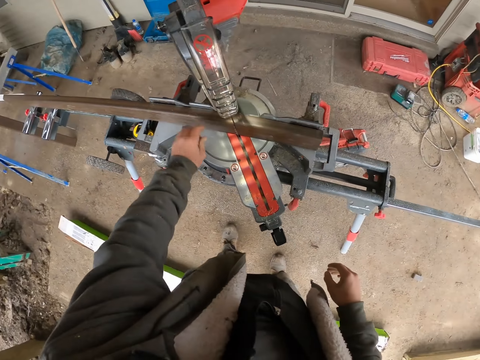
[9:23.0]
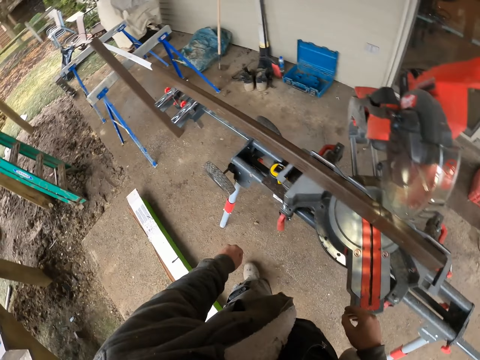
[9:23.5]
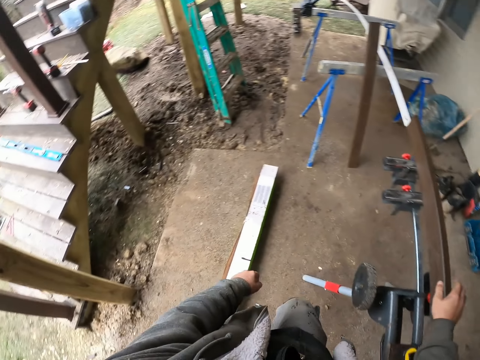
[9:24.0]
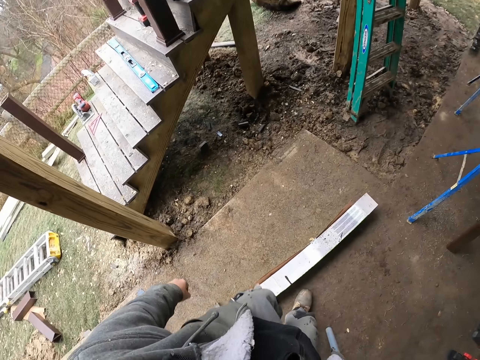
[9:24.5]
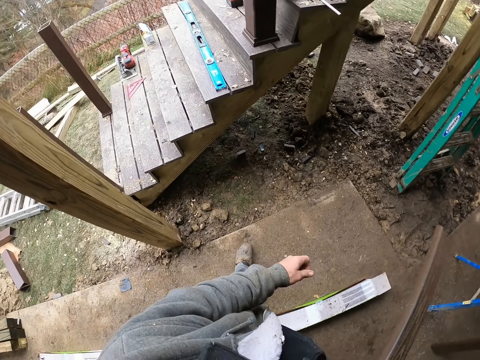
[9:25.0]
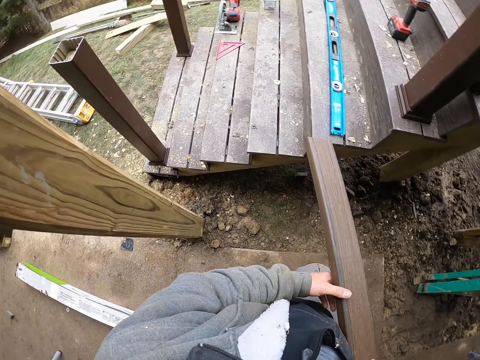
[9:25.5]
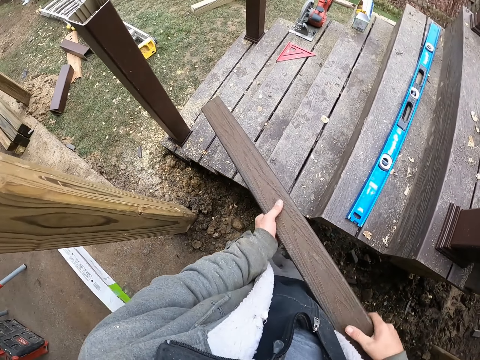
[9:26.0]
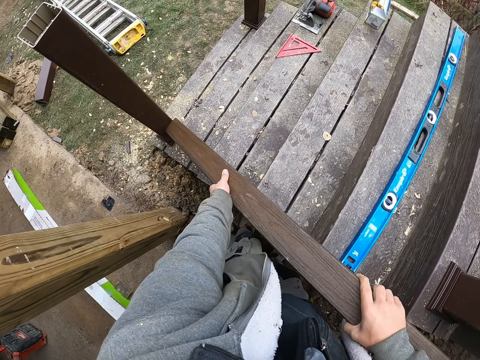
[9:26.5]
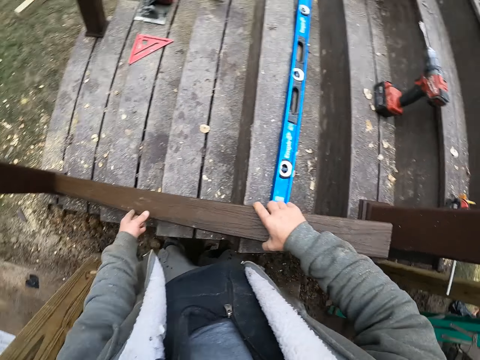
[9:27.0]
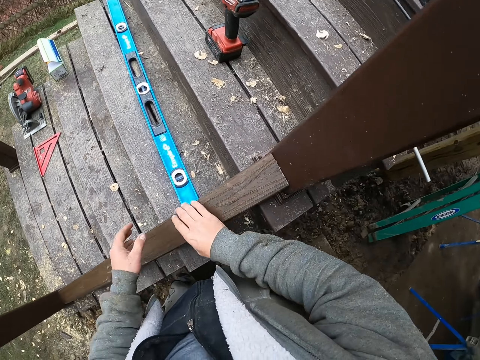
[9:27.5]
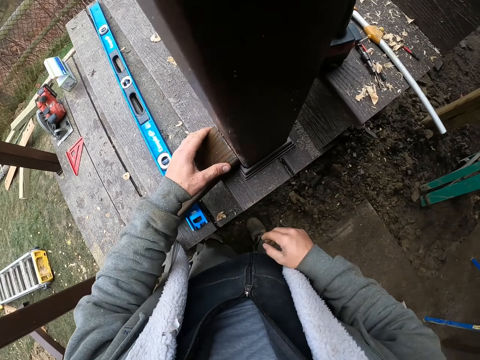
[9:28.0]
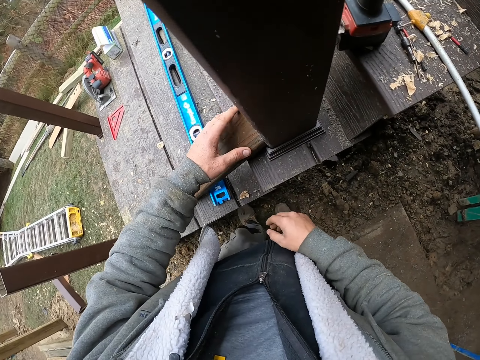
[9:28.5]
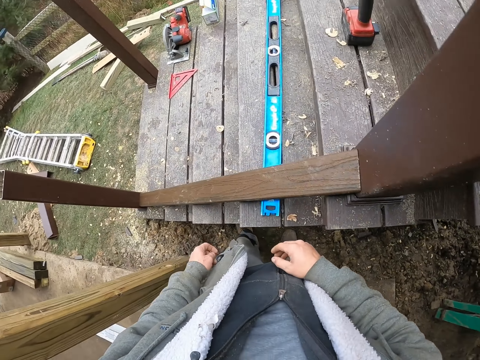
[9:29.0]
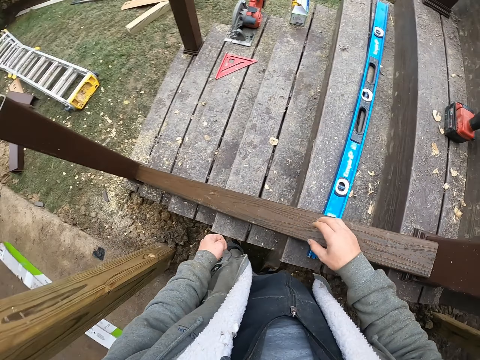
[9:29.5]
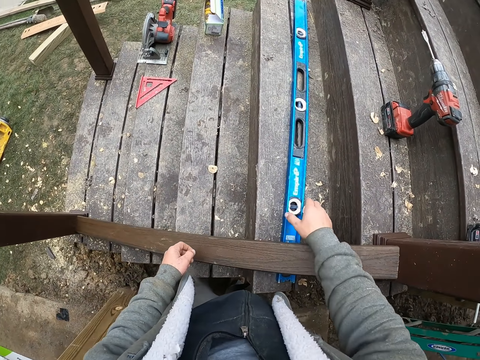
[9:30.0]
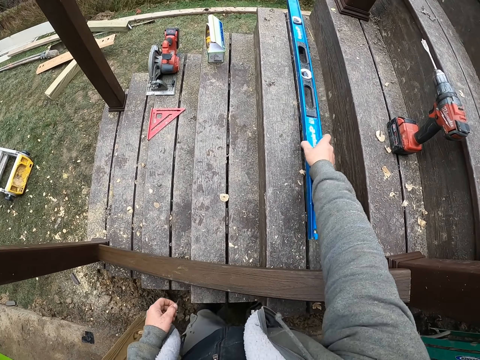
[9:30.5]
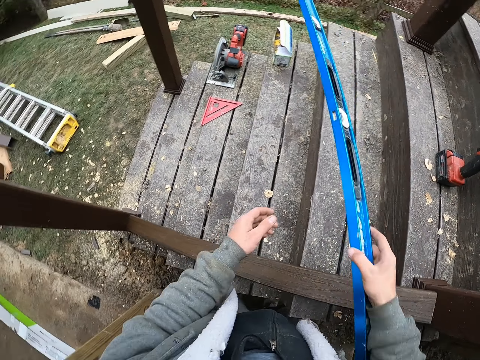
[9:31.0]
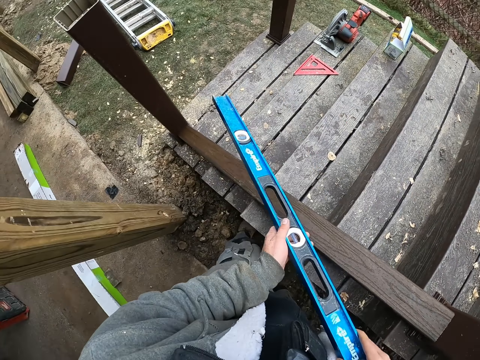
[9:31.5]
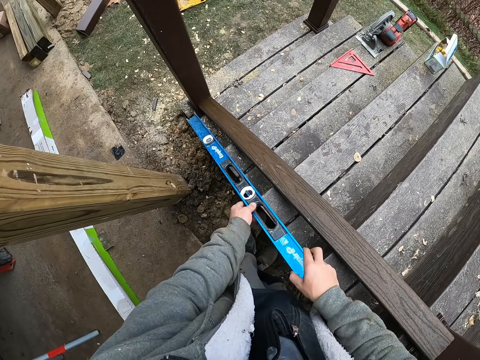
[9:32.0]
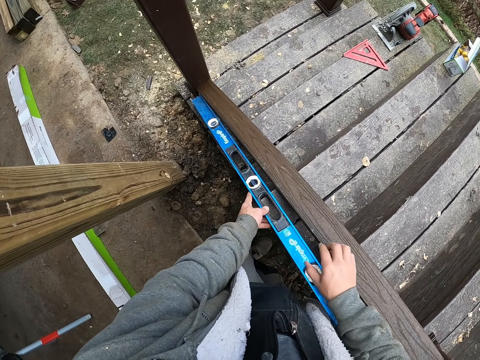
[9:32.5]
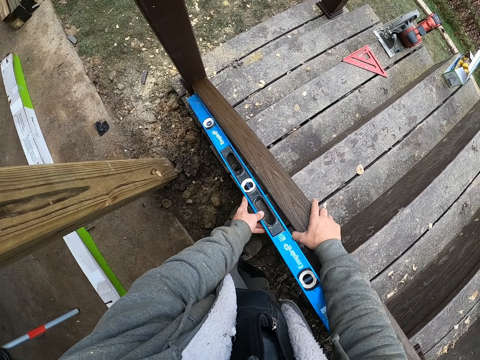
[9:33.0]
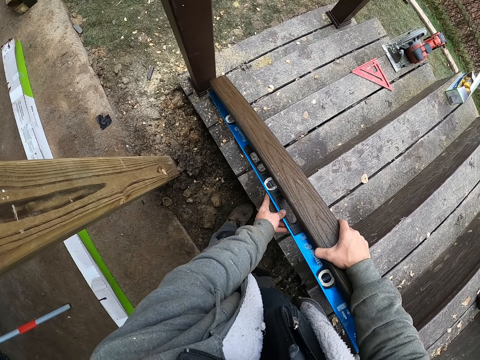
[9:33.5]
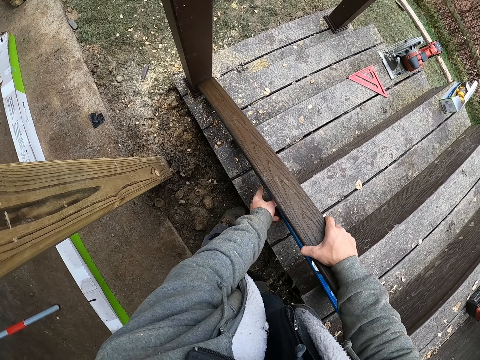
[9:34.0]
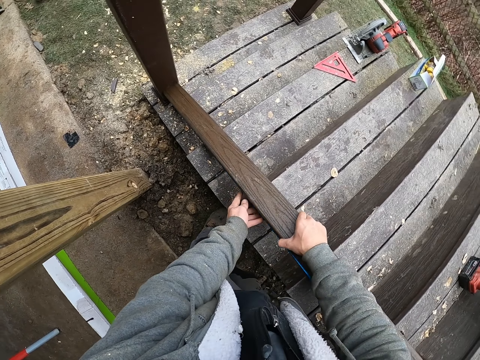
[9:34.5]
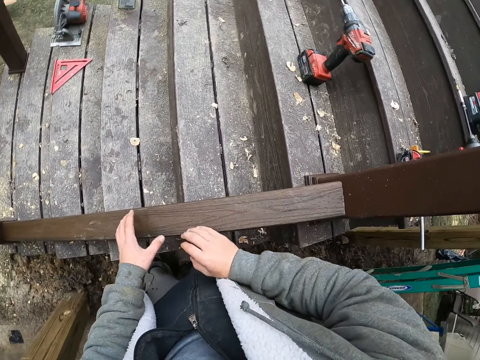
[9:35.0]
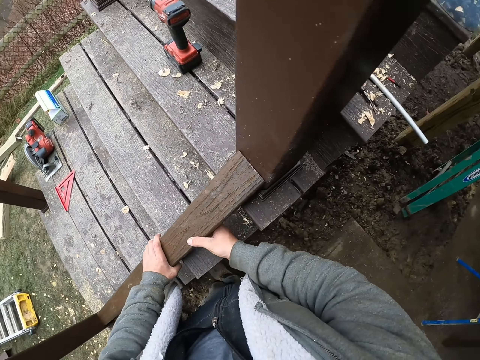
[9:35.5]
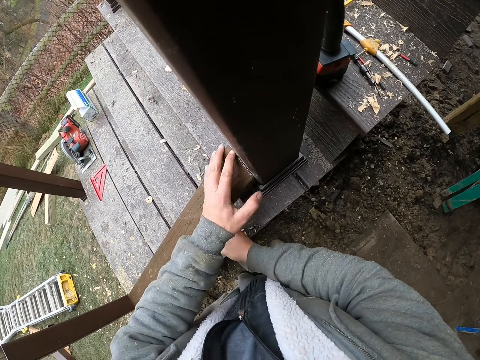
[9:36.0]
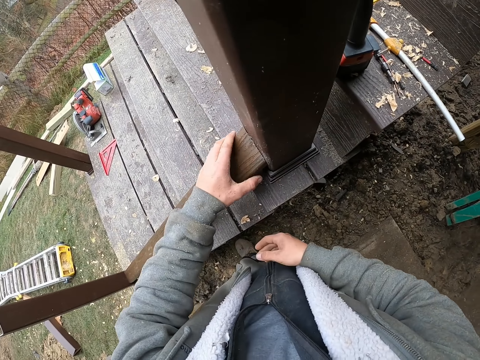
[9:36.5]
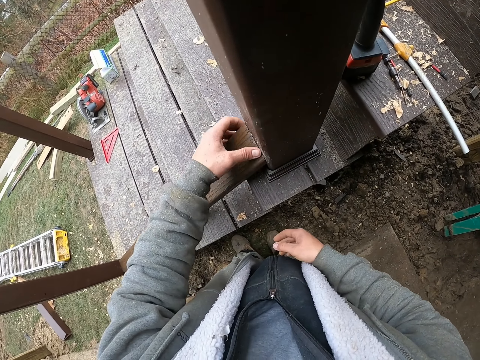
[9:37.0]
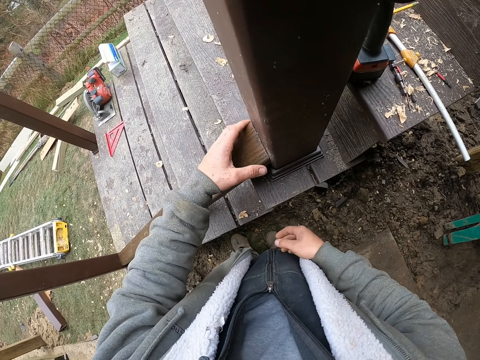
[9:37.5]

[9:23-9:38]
The camera wearer walks on a verandah. They carry wood and put the wood on the stairs. They pick up a level ruler. They touch a measurement. They measure the wood, lift the wood, and put the level ruler under the wood. They wipe the wood with a finger.

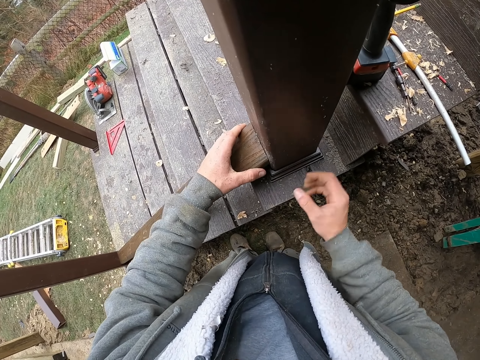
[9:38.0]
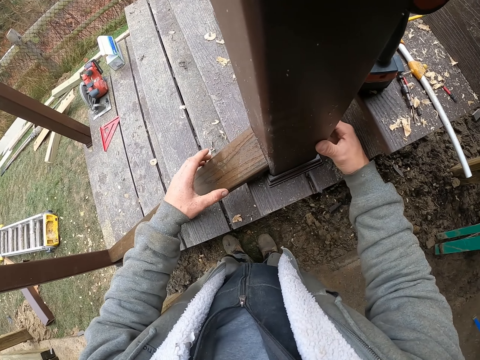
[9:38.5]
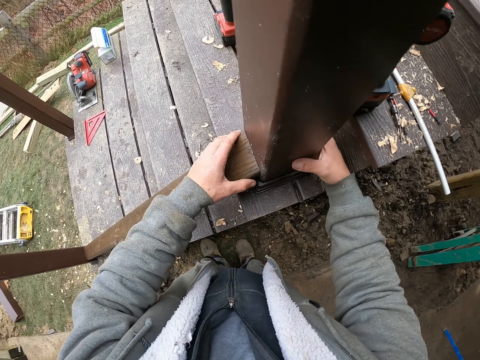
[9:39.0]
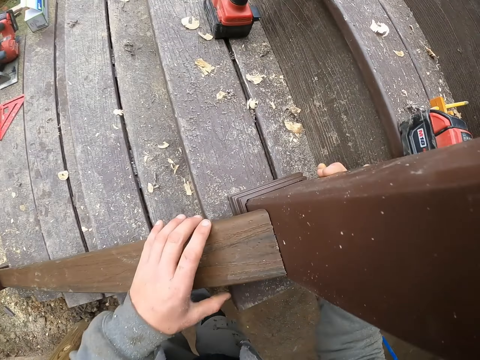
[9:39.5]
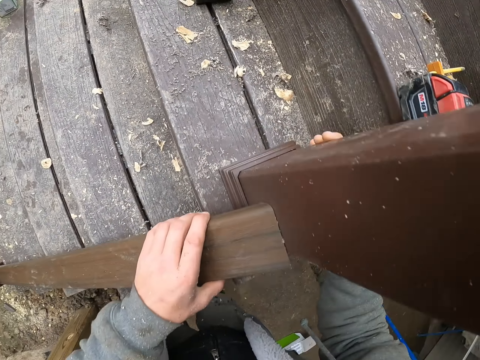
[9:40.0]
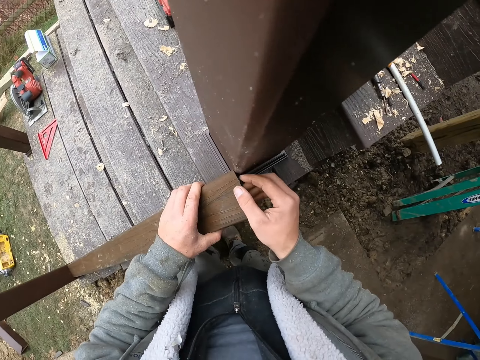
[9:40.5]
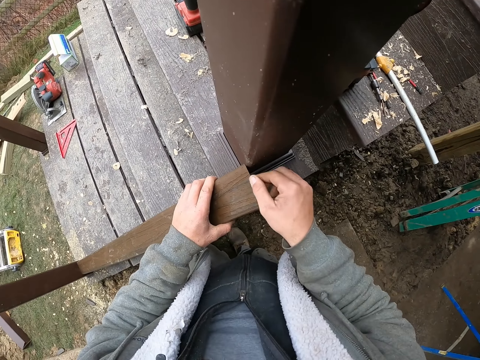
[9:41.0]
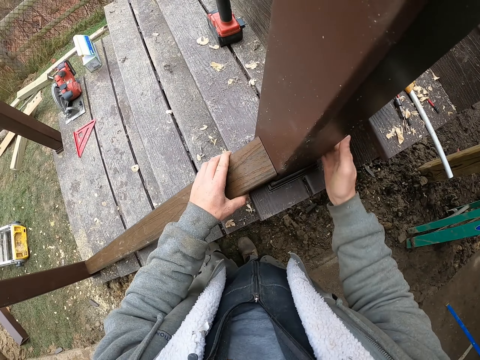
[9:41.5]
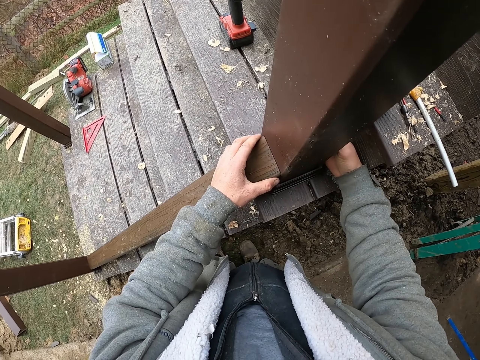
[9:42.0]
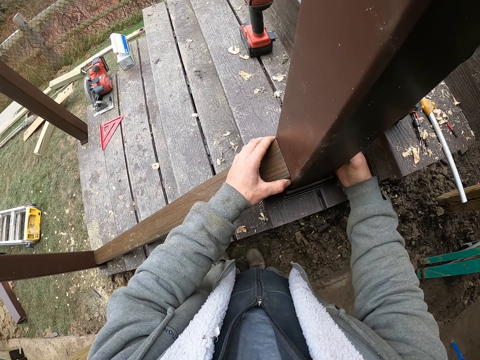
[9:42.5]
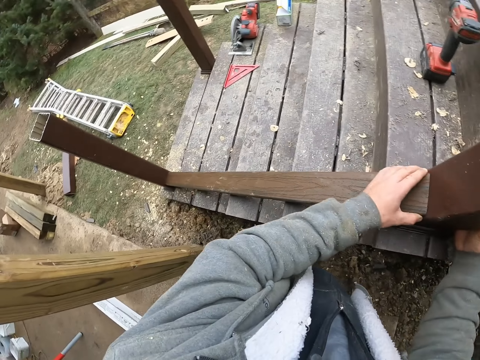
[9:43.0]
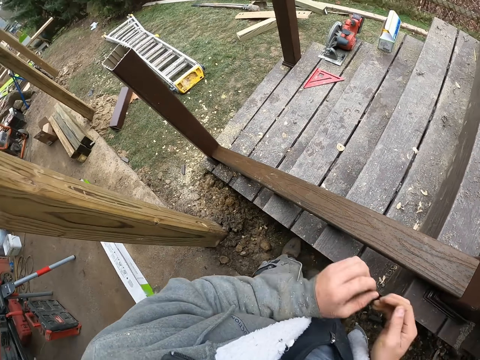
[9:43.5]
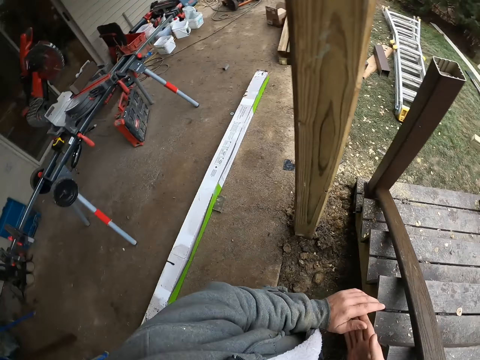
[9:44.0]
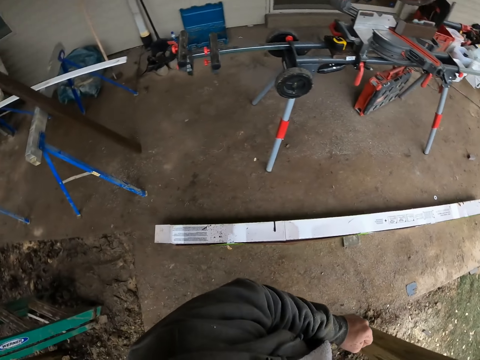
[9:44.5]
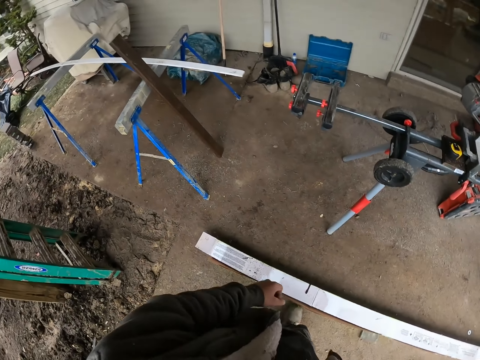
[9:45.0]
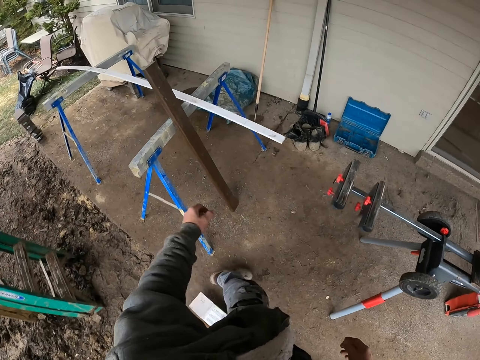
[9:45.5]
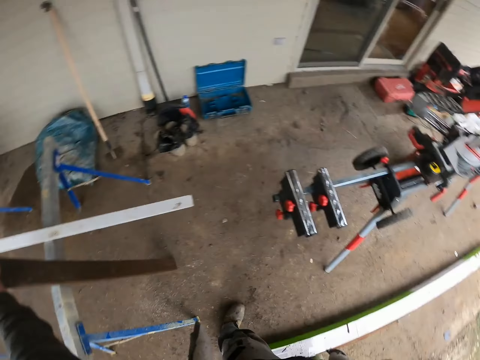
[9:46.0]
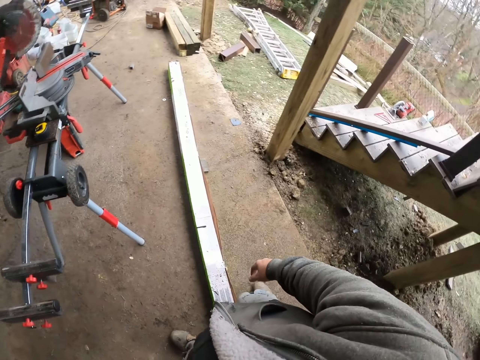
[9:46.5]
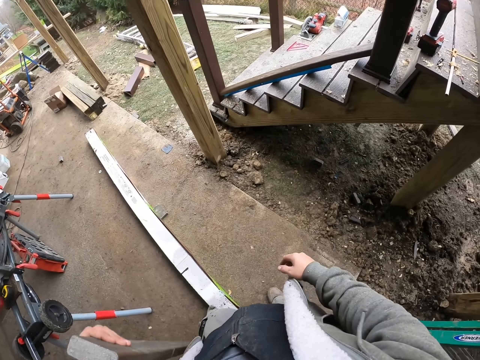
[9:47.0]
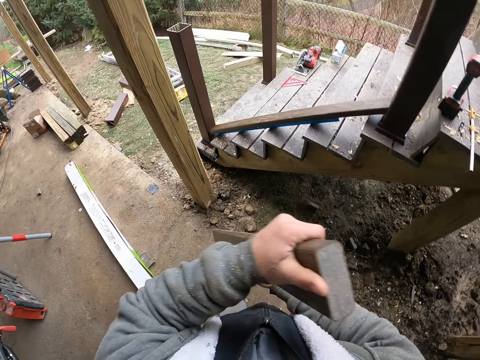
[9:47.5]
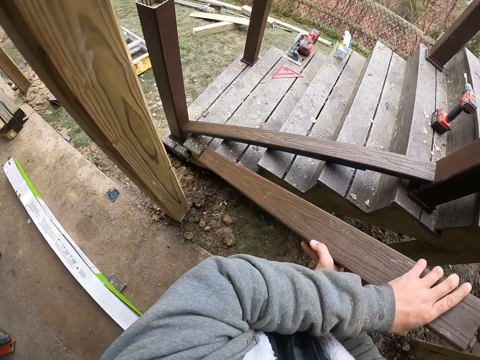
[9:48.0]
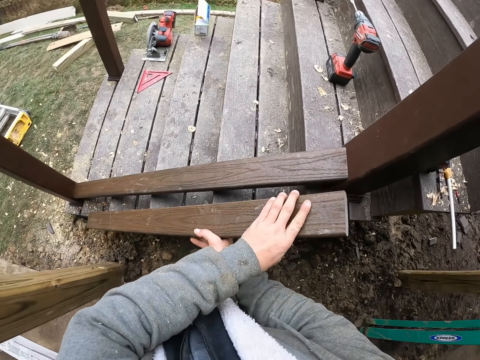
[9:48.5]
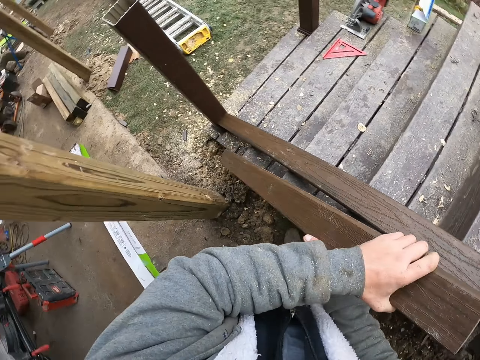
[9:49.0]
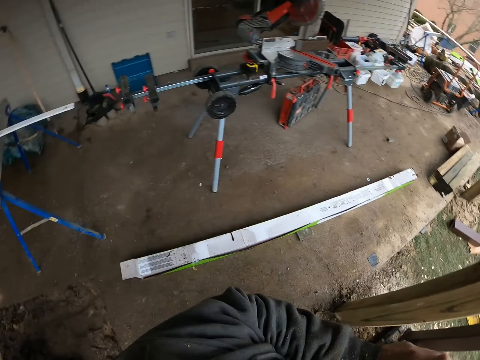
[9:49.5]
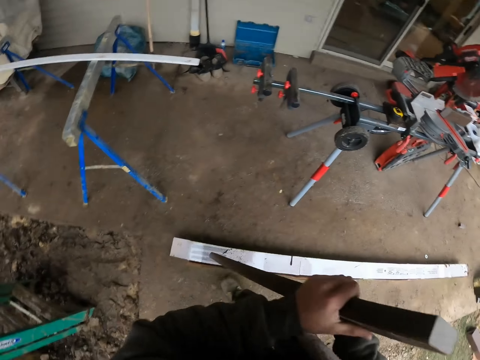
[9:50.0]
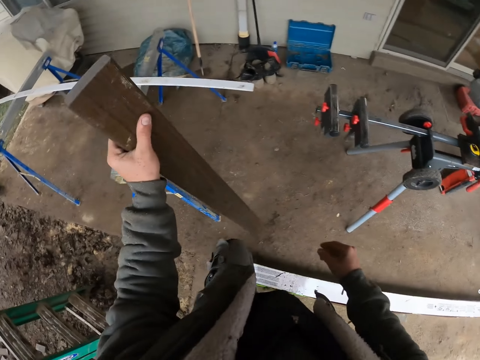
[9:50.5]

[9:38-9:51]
The camera wearer touches the wood. They pull the wood, wipe the wood with a finger, and put the wood on the pole. They rub their hands together. They take a few steps. They clap their hand. They walk on the verandah, carry the wood, and put the wood on the stairs. They take a few steps.
